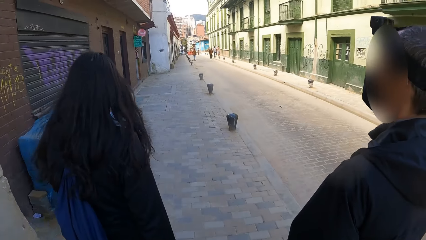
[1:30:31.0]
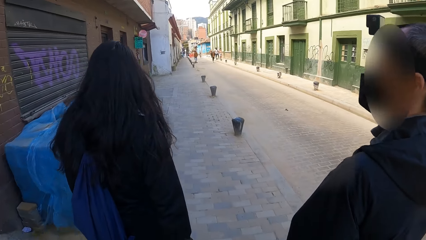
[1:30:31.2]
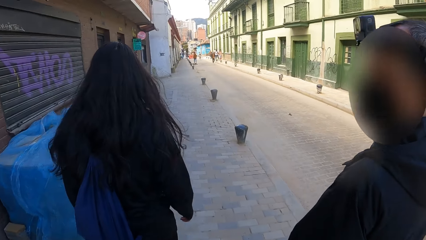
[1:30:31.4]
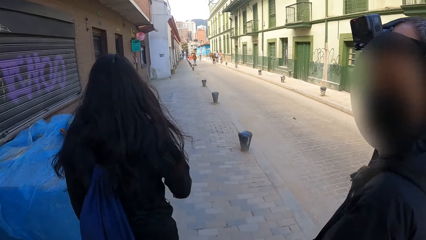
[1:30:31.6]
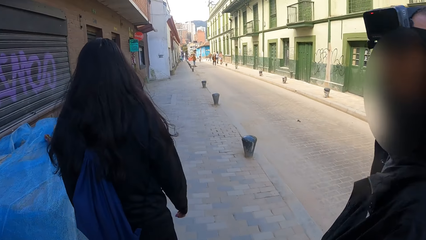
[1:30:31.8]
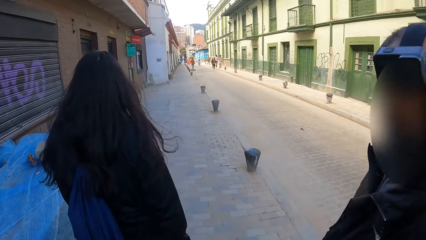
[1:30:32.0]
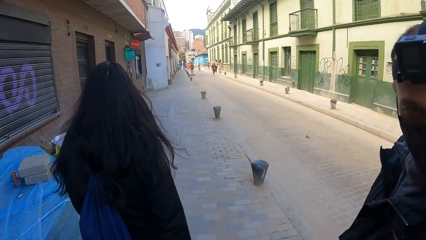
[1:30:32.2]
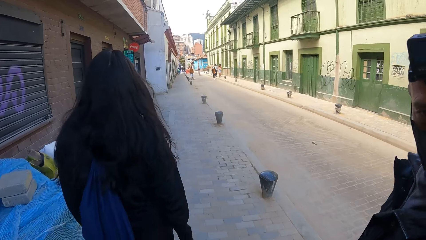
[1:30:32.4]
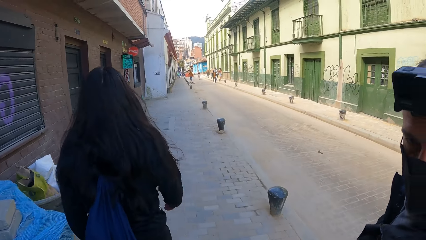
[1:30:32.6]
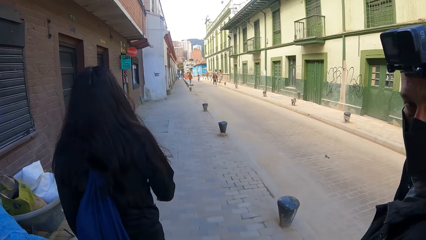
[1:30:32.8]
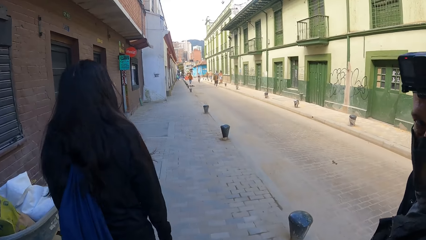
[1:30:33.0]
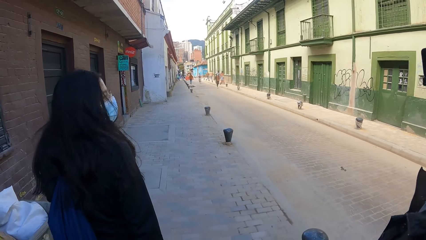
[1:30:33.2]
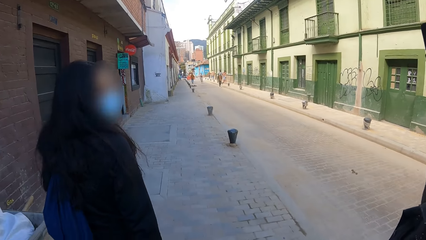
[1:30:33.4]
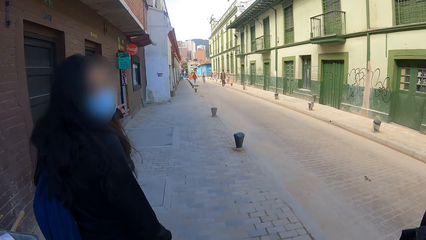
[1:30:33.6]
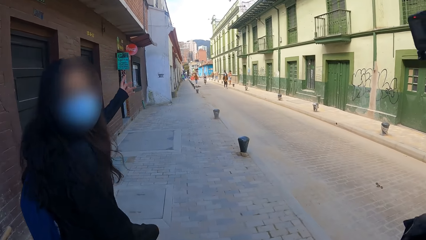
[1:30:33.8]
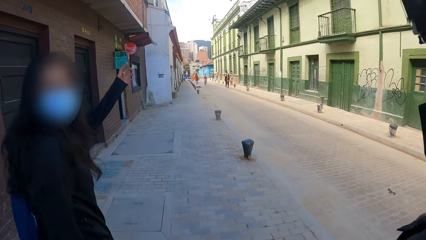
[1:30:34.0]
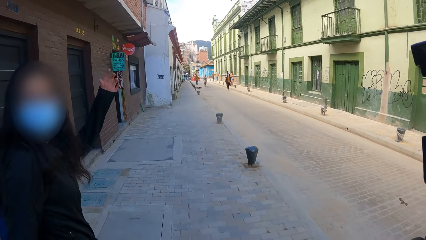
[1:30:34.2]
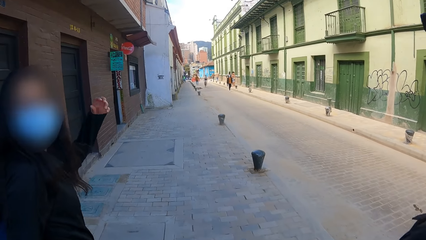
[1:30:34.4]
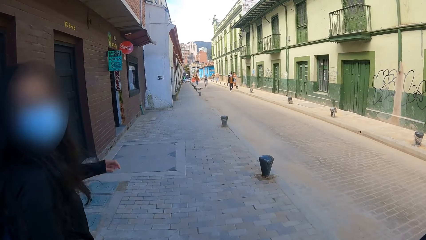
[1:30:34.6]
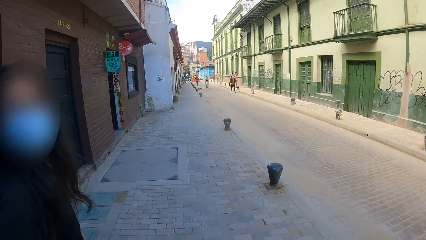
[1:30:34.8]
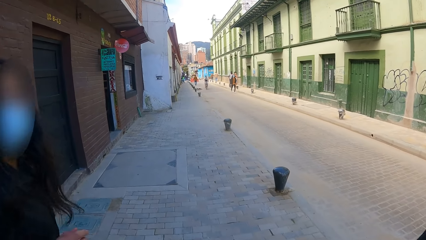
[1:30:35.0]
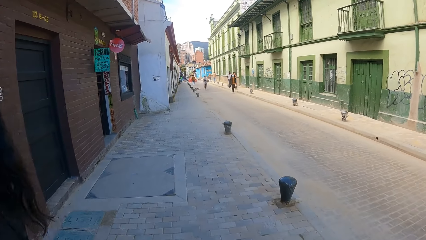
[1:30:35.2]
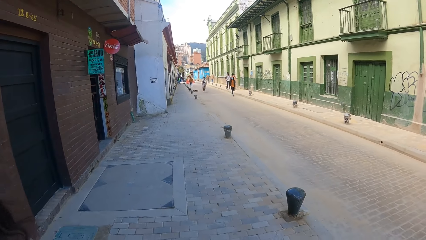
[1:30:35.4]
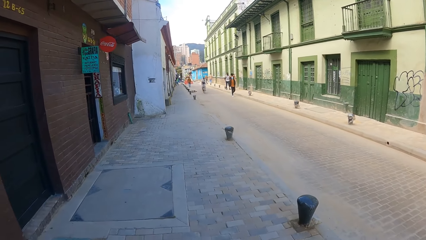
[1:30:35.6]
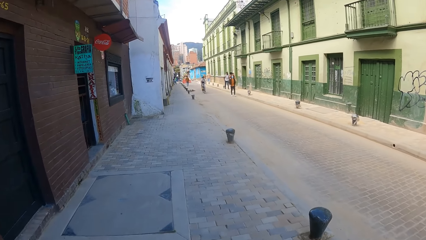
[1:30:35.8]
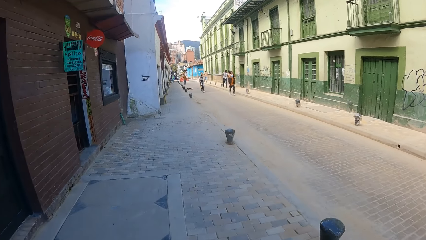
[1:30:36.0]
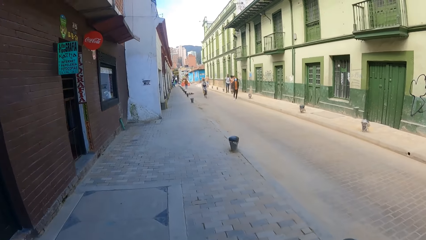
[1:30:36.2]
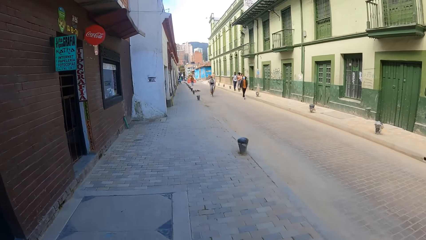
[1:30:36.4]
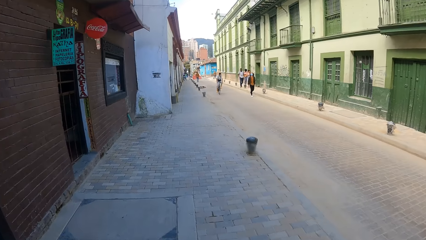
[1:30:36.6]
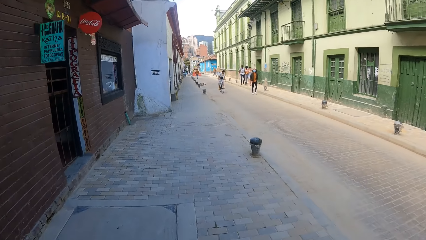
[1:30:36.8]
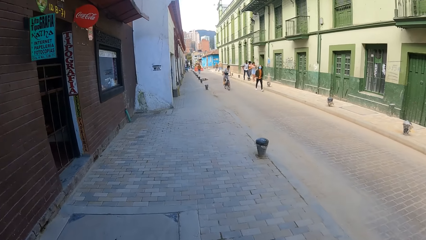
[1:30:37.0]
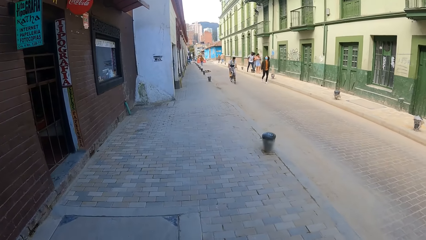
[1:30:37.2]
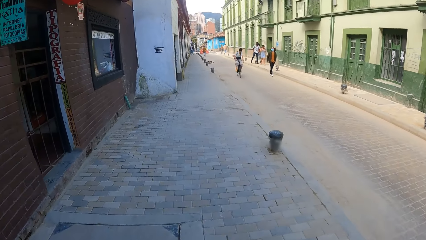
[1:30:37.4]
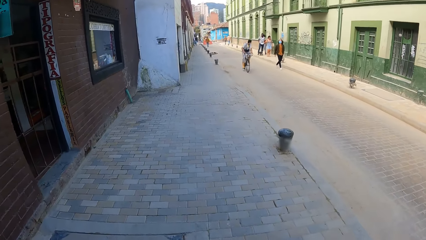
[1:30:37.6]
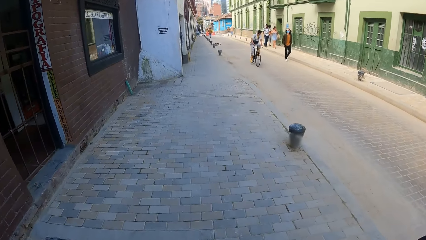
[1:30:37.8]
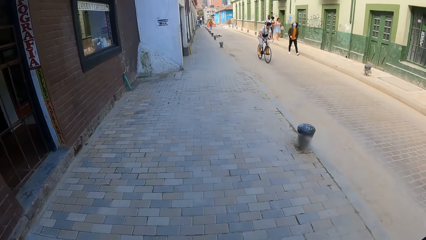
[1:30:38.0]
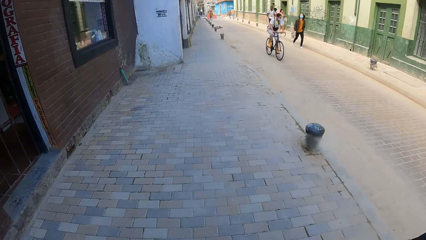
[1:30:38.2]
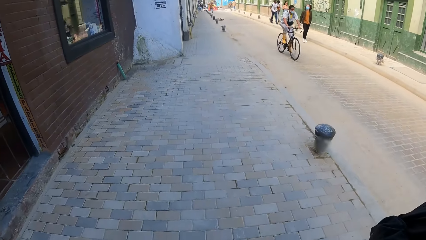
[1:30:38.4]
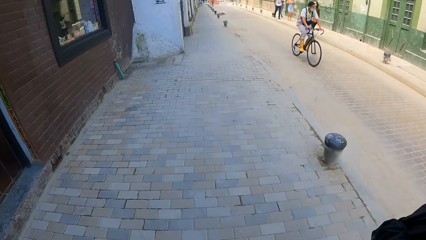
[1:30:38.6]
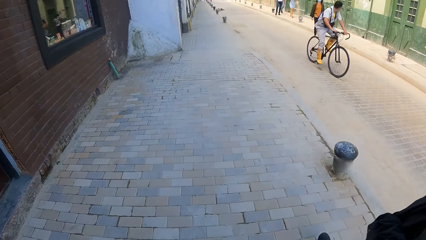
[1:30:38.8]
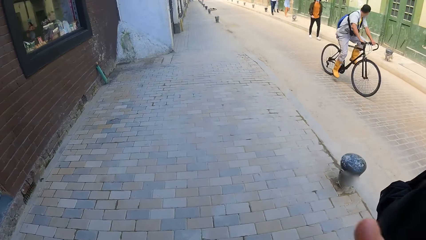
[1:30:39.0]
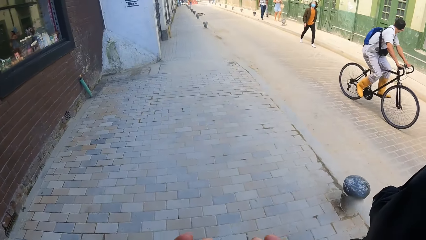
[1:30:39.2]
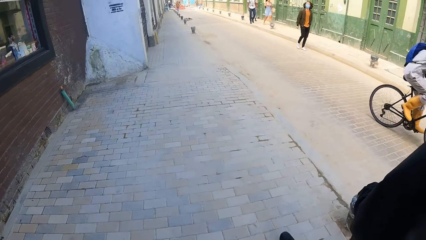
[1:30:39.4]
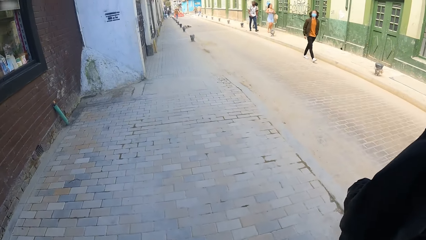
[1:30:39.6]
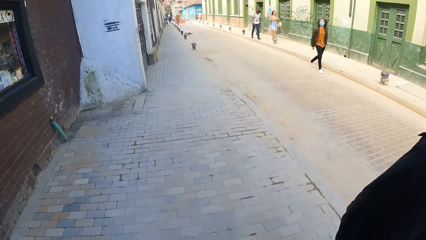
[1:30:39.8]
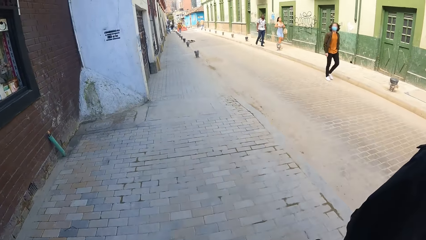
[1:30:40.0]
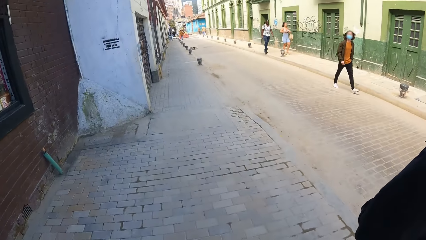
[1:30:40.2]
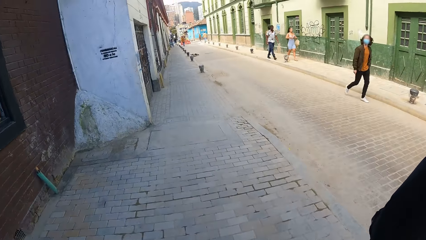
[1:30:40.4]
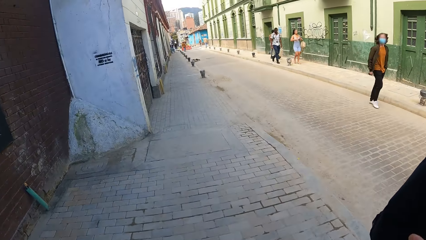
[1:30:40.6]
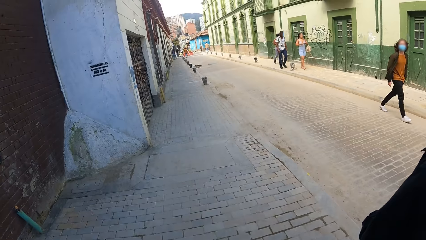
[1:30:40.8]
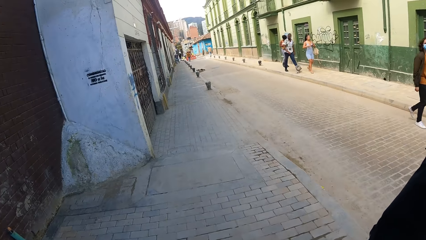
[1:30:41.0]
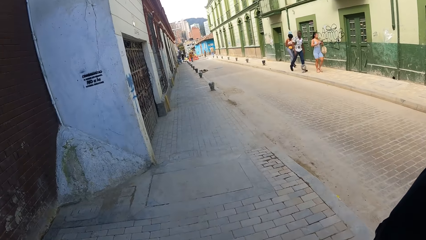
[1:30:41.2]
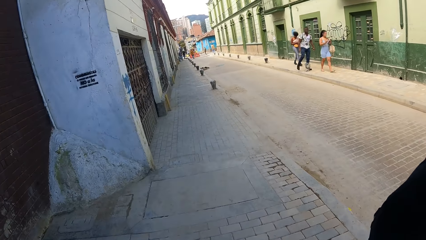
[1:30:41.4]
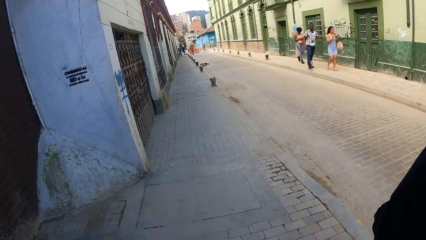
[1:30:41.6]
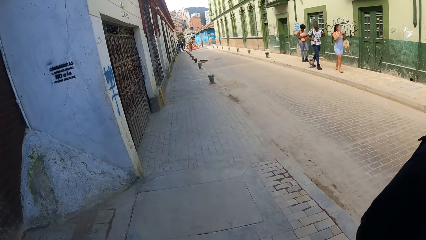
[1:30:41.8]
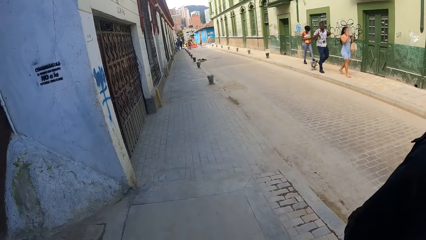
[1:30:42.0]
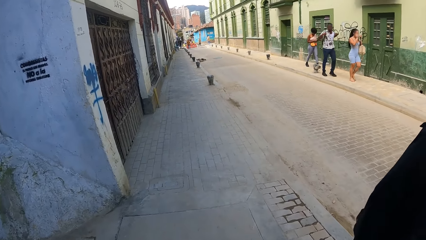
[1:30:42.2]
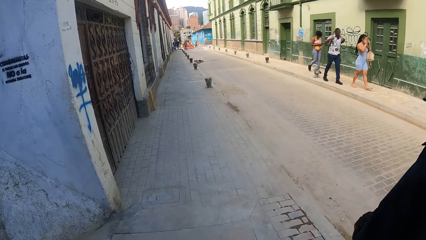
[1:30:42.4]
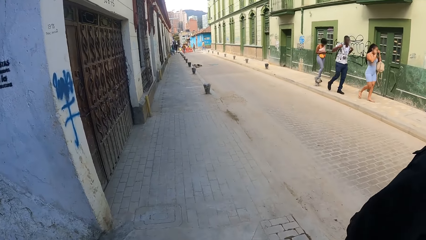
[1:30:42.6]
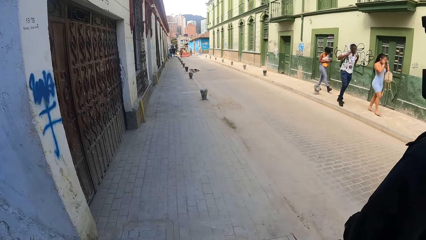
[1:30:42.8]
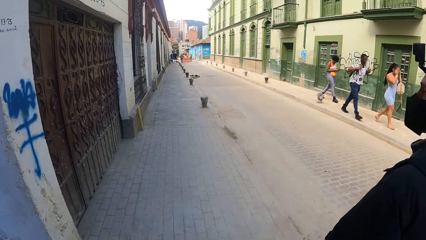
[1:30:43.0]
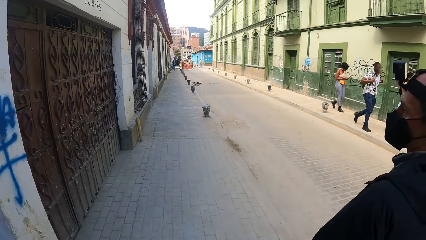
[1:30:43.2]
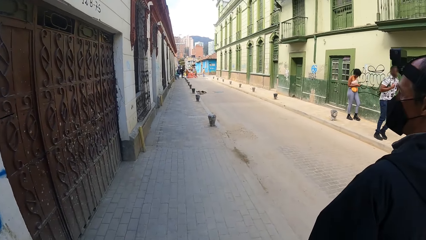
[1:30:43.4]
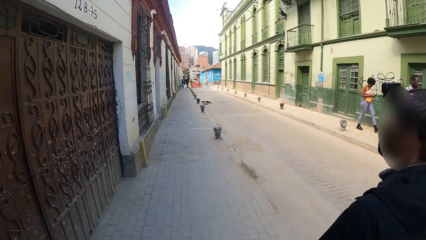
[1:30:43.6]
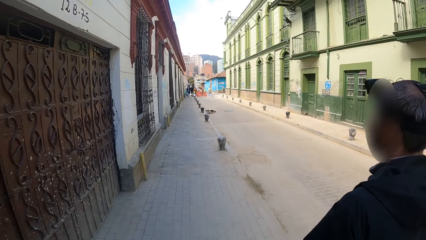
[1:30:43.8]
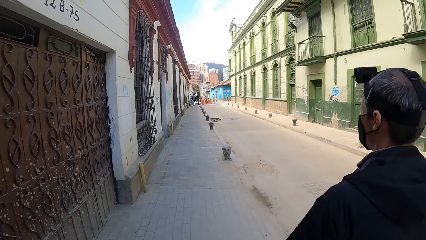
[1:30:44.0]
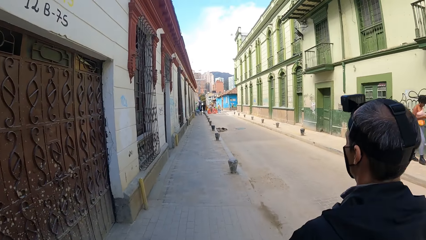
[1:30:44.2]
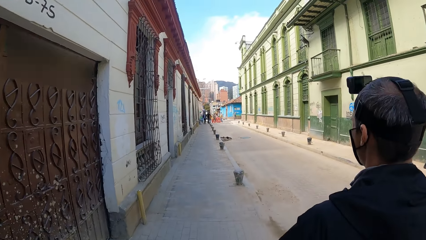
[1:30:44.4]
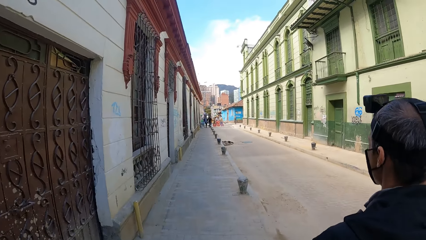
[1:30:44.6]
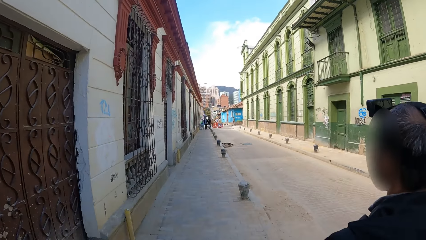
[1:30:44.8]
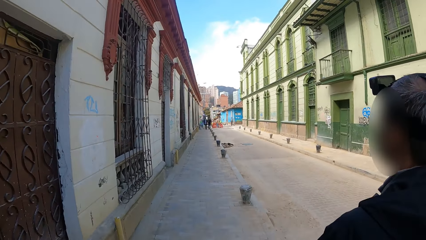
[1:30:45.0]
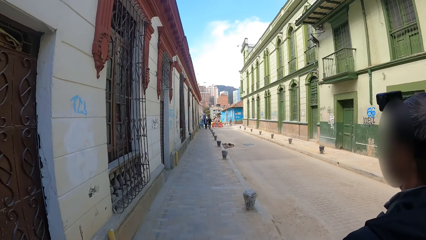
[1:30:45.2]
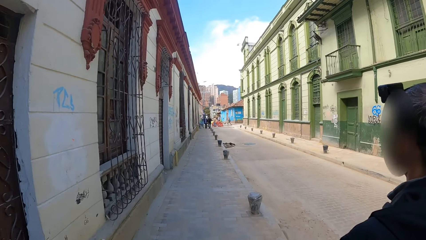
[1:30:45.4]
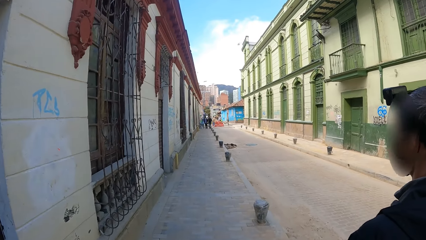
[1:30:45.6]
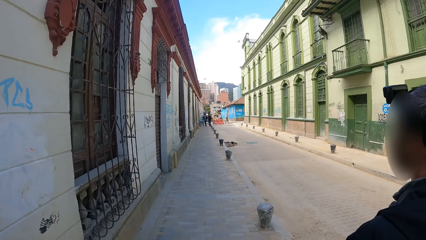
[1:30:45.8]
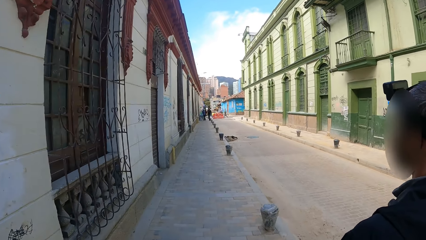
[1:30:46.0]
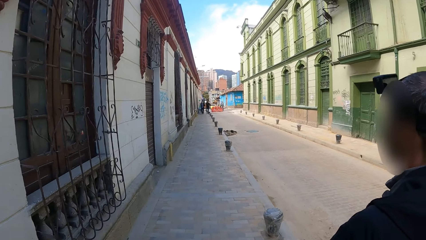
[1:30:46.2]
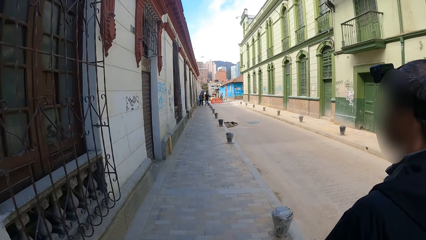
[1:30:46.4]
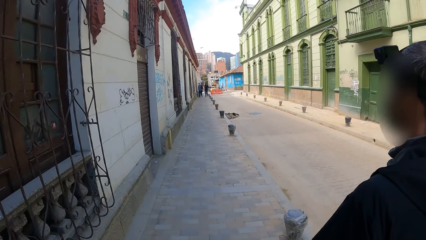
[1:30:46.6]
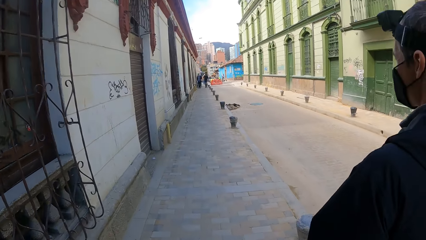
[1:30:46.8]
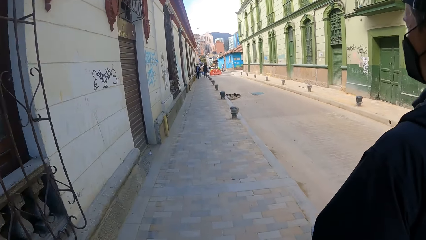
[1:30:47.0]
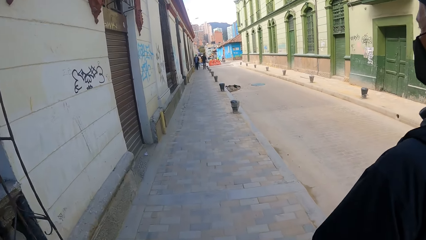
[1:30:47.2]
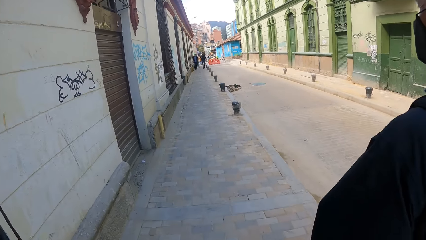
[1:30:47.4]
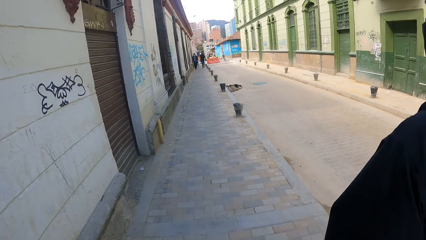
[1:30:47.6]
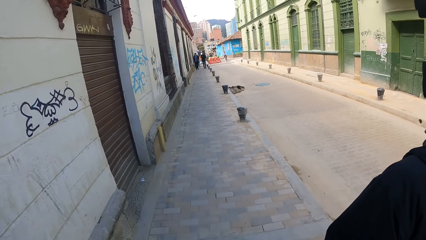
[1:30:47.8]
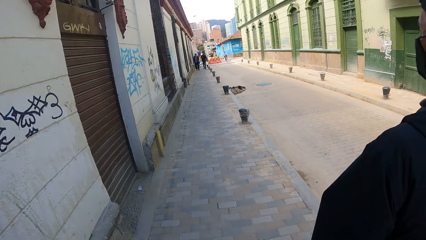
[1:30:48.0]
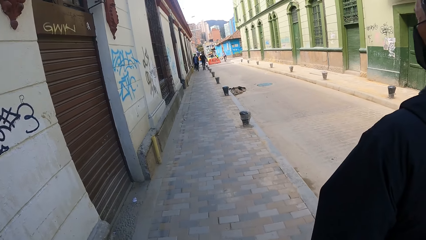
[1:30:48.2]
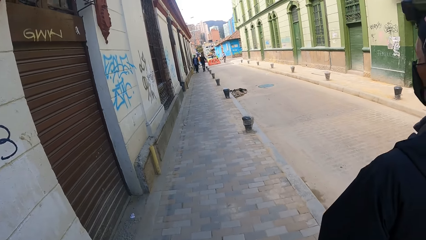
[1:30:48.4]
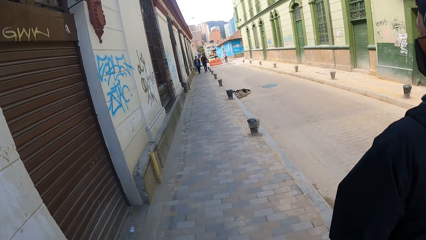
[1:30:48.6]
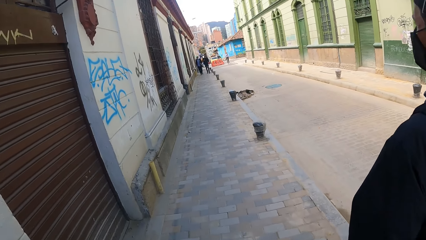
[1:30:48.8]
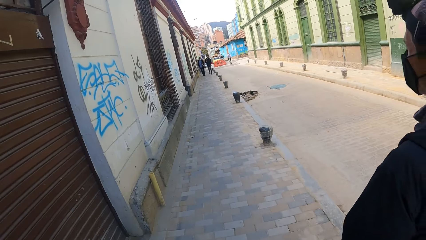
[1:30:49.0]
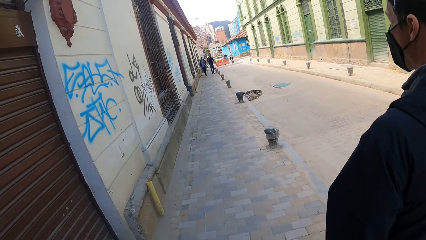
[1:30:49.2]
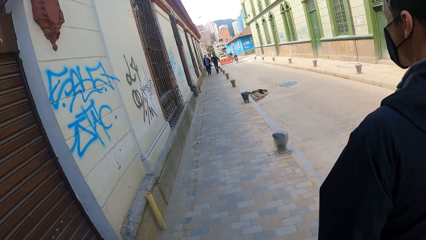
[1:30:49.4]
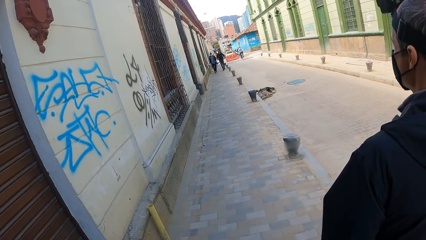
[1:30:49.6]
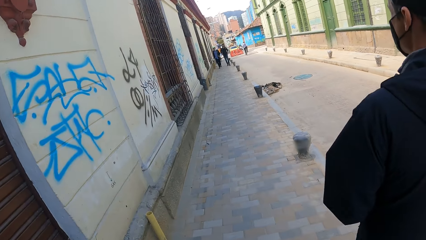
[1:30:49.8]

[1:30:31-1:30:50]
The man interacts with the camera wearer. The woman interacts with the camera wearer. The camera wearer walks on the pavement. The man walks on the pavement. The camera wearer walks on the pavement.
